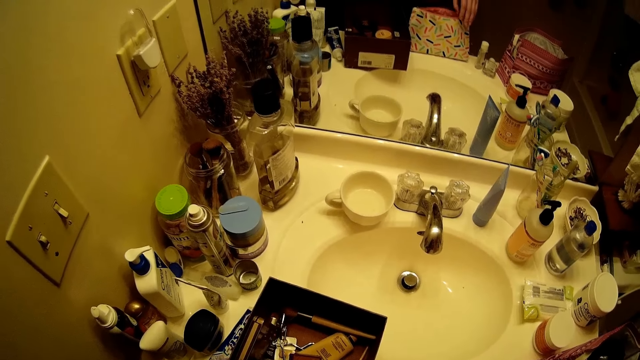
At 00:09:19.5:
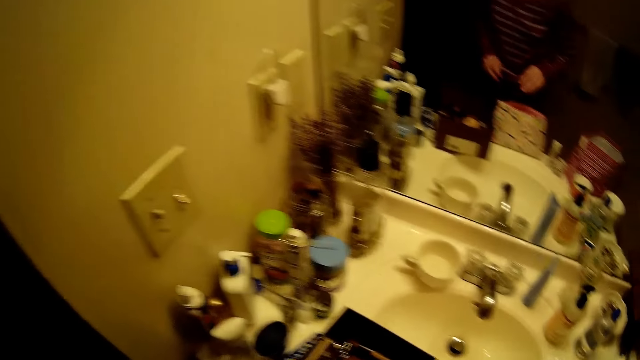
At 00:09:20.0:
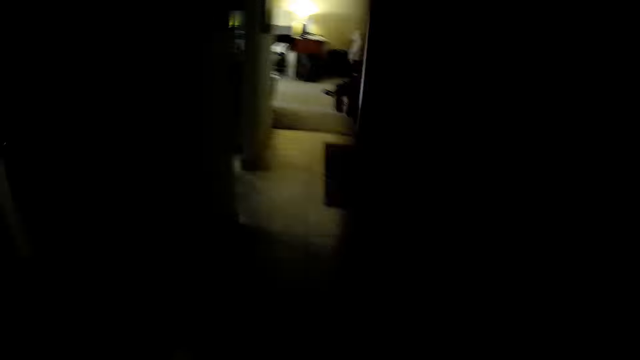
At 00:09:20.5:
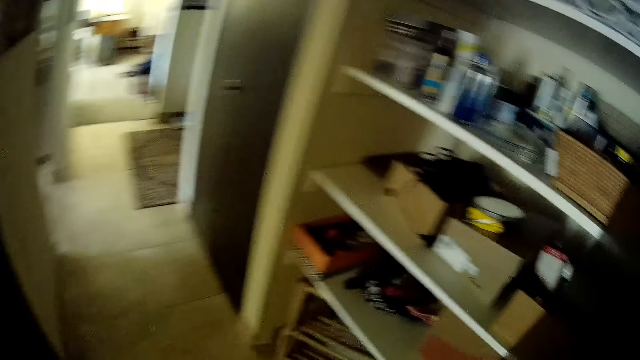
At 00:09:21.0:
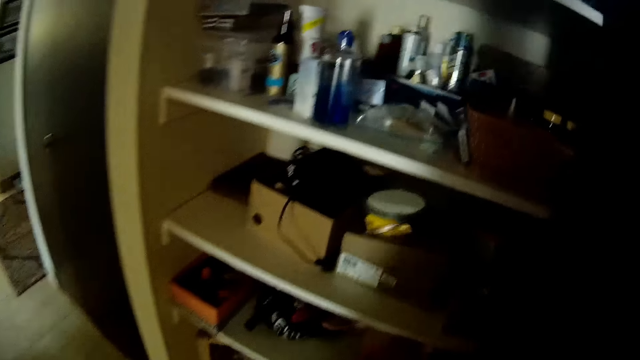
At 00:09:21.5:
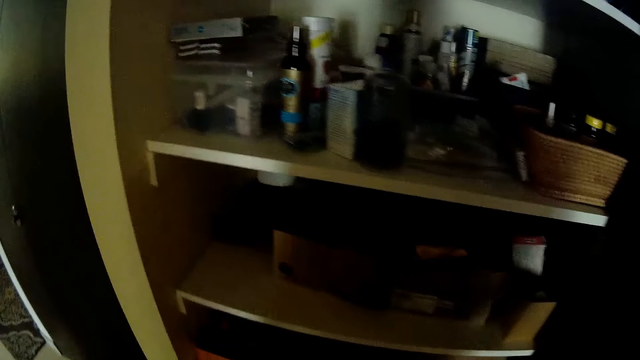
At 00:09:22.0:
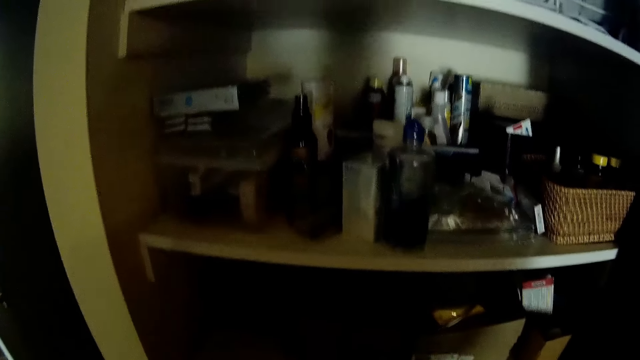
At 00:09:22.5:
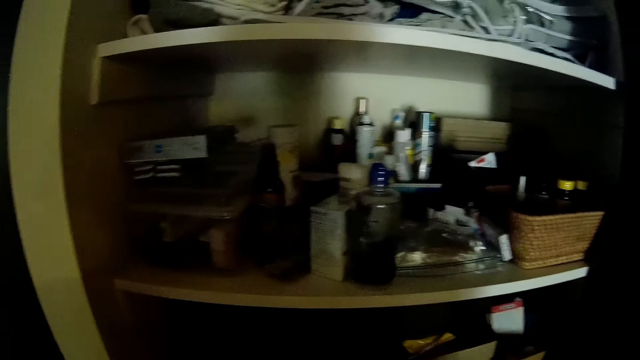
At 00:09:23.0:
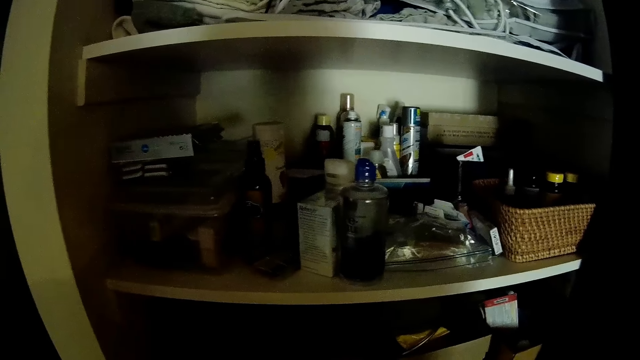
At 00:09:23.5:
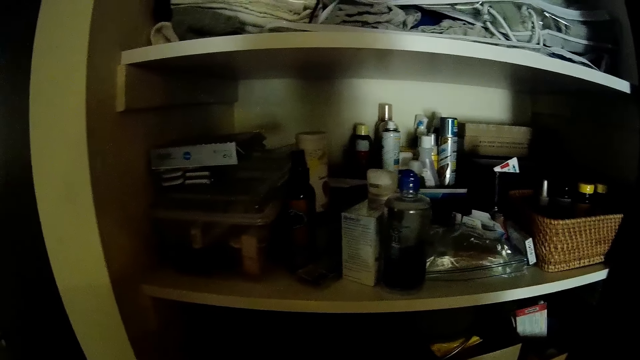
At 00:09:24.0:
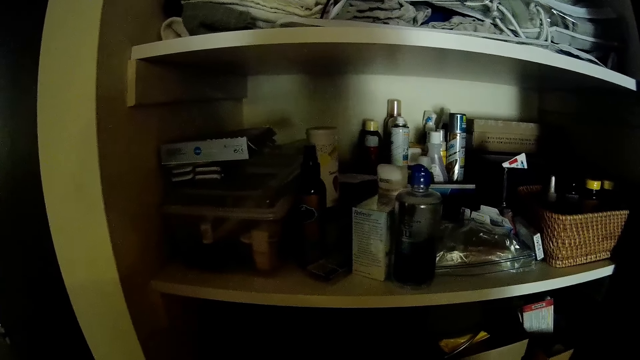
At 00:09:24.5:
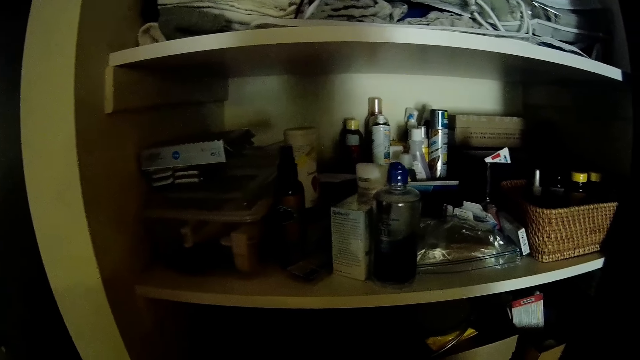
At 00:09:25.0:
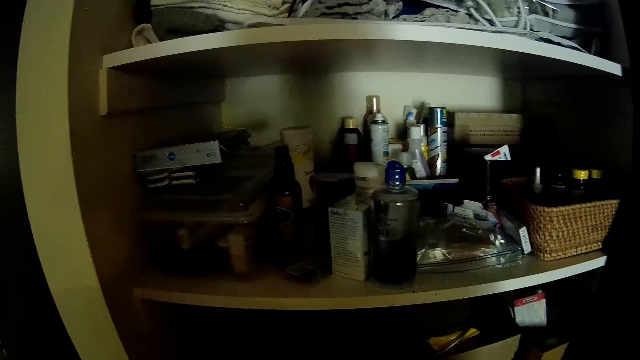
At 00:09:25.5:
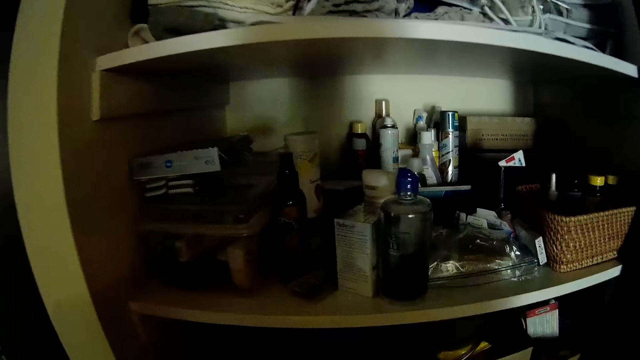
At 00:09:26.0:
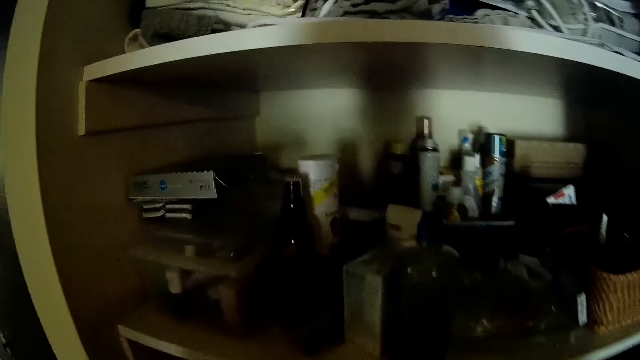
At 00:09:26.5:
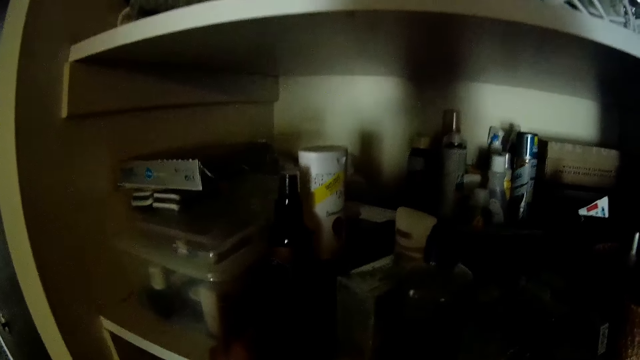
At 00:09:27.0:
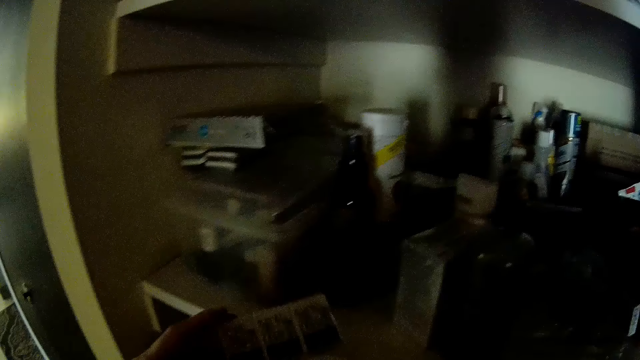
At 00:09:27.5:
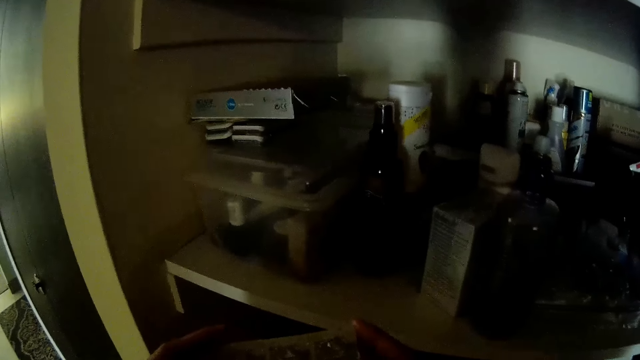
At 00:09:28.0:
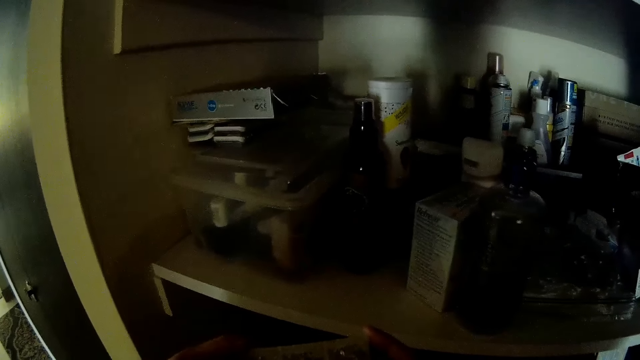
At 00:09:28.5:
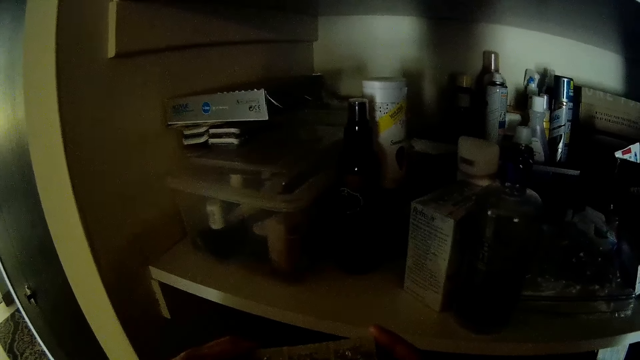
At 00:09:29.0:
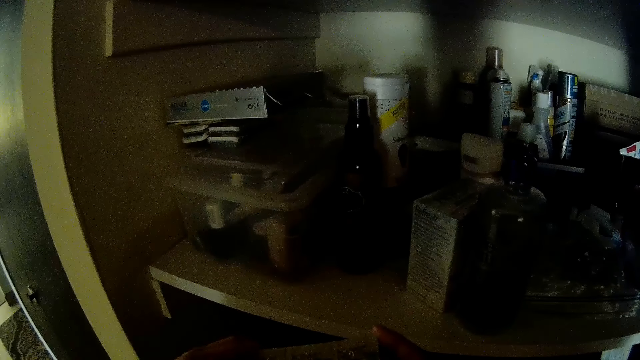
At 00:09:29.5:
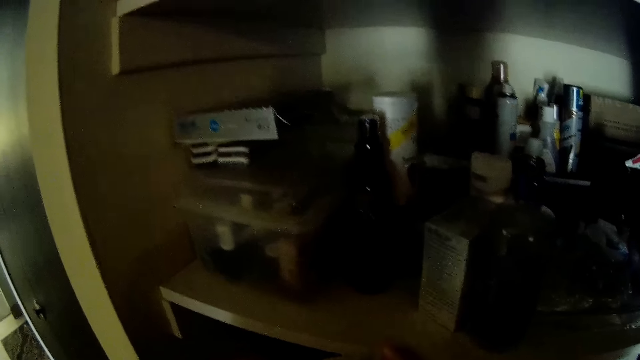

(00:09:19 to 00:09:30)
The camera wearer moves towards a shelf or cupboard. She turns around the room. She stares at the cupboard. She picks up a pack of batteries or paper from the shelf with her left hand. She looks at the pack of batteries in her hands. She holds the paper with both hands.

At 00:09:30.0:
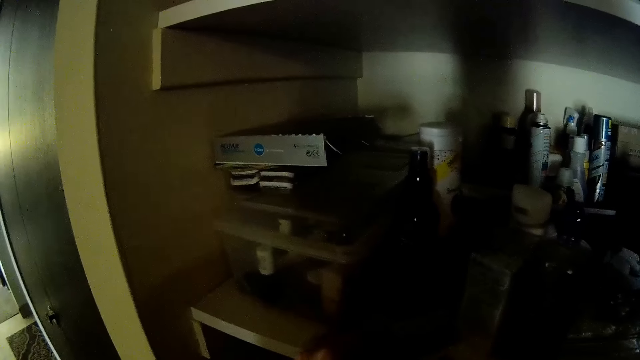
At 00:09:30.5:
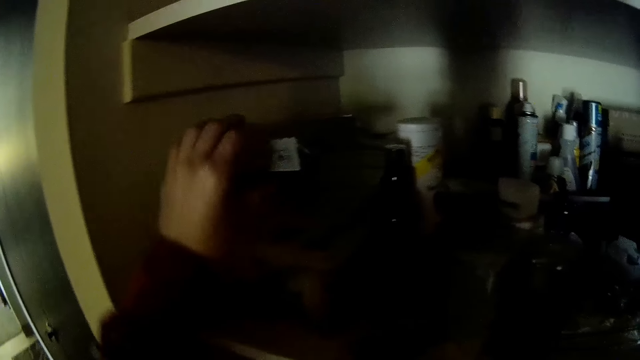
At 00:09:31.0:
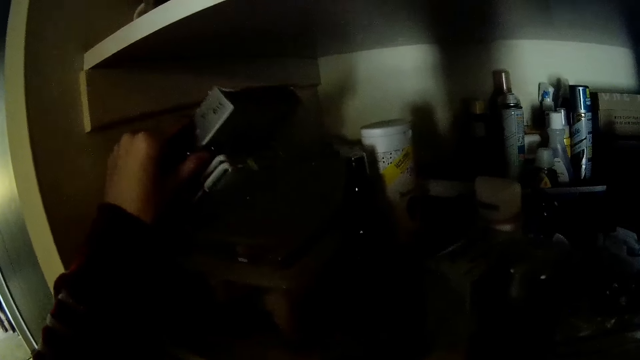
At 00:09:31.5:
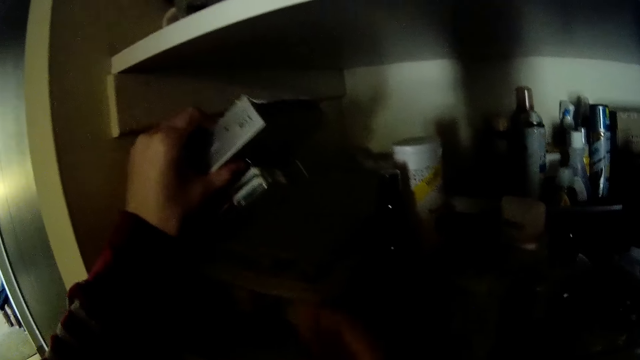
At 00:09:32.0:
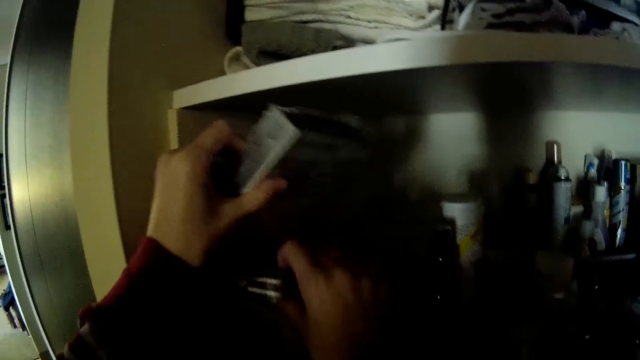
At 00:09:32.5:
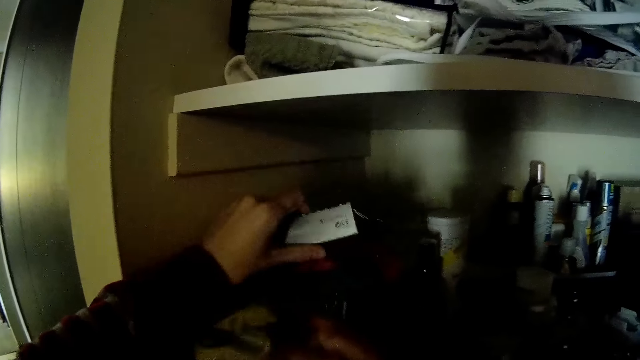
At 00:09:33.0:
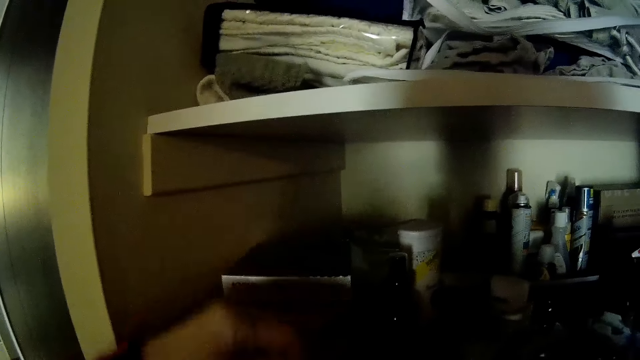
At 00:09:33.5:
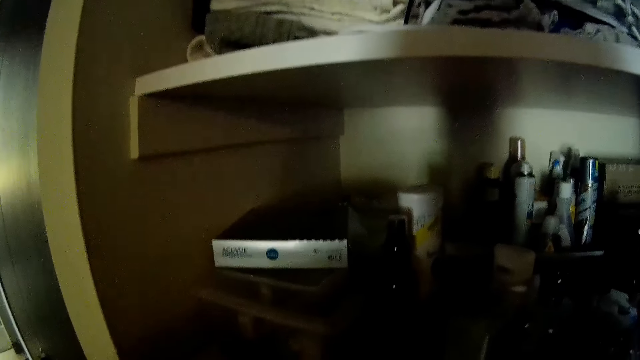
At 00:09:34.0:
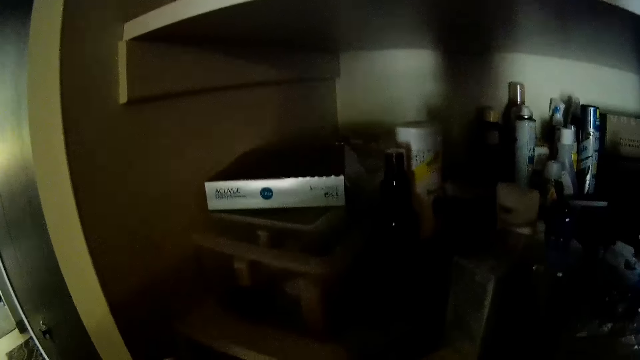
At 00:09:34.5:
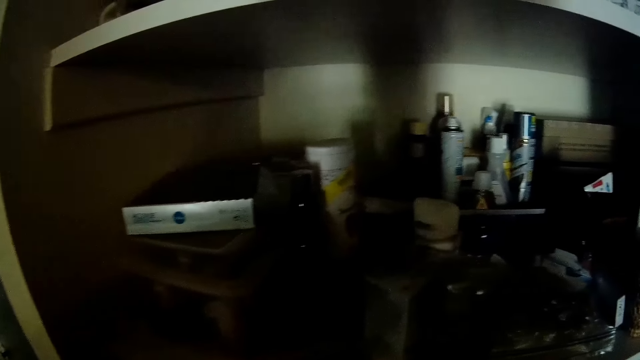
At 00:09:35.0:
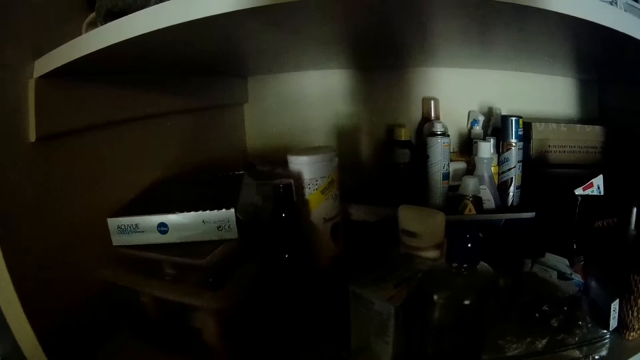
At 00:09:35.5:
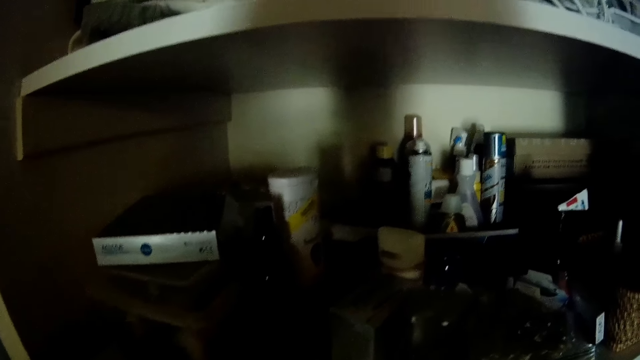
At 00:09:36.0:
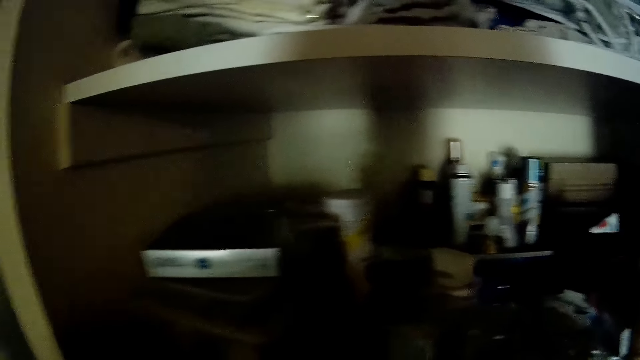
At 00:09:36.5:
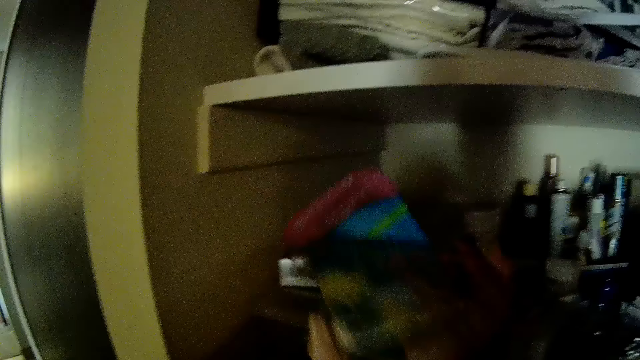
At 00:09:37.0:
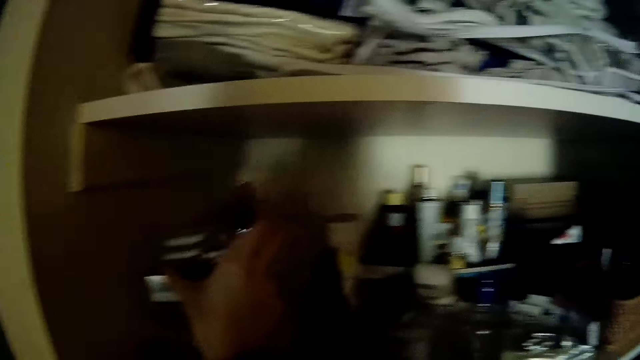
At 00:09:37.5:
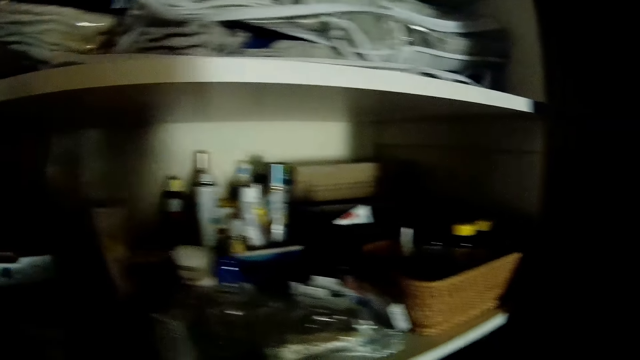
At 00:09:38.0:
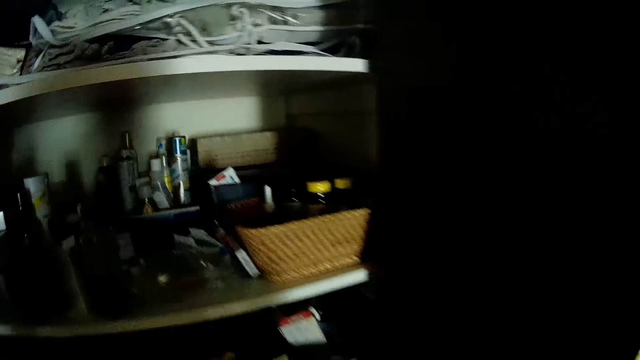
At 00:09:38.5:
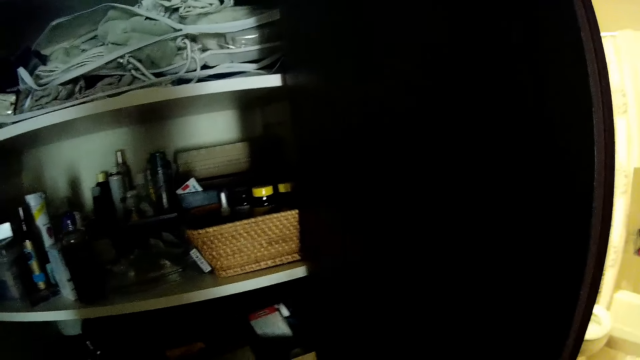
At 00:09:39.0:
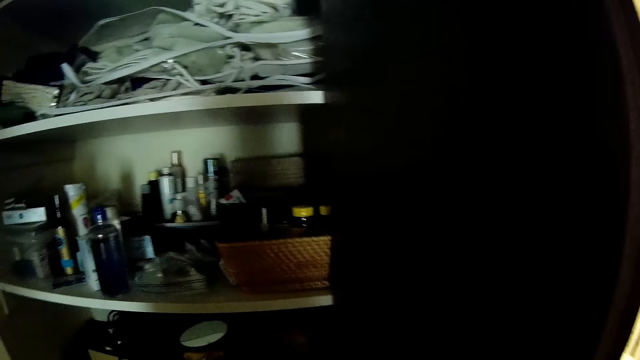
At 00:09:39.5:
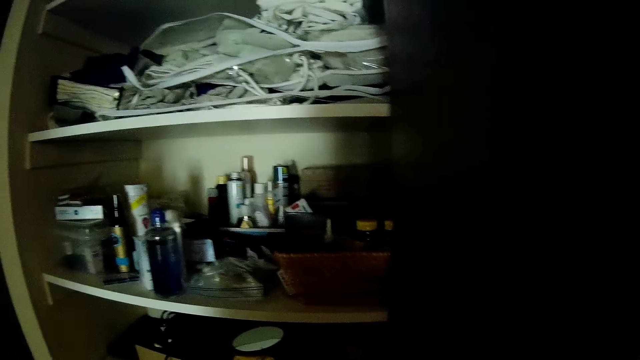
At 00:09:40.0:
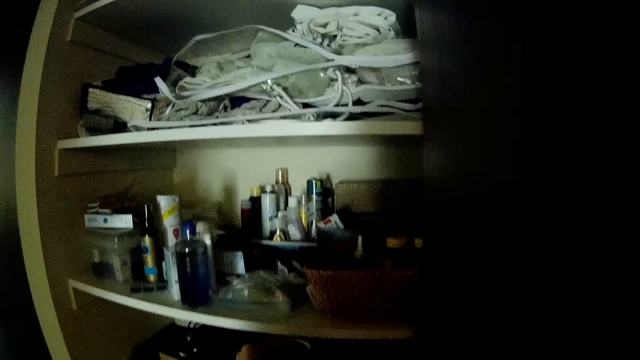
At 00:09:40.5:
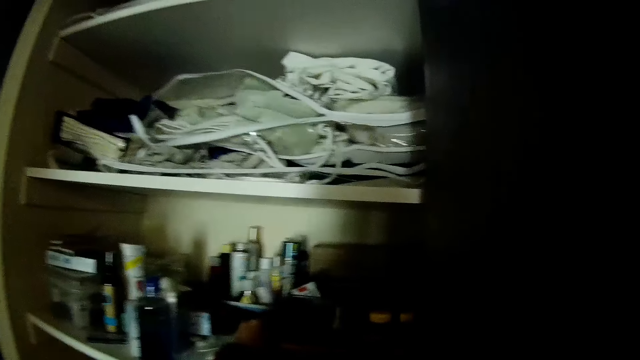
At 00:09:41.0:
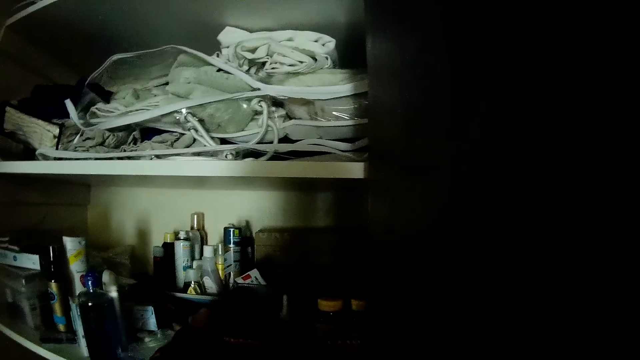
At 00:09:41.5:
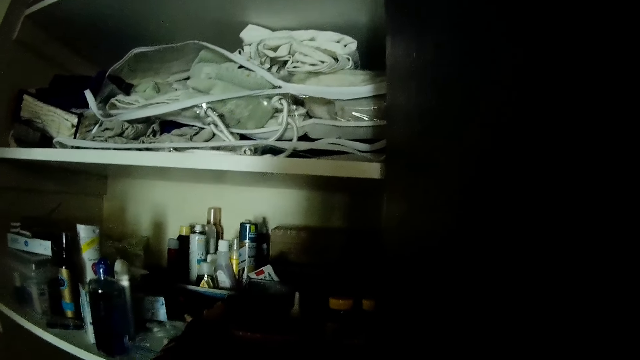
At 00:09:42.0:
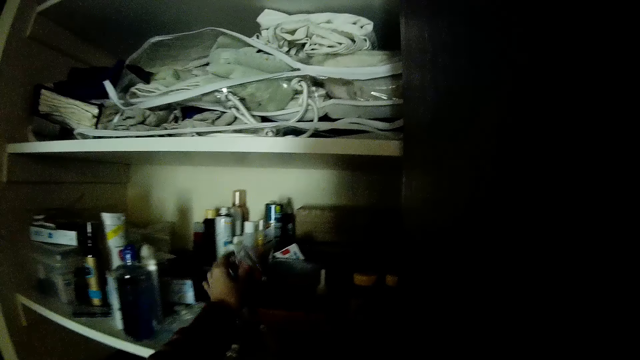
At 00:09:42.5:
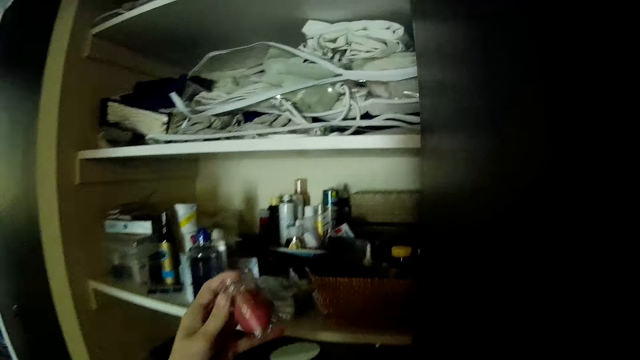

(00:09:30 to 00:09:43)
The camera wearer lifts up a carton with her left hand. She holds something with her left hand. She removes a pack of air freshener from the shelf with her right hand. She drops the carton on the shelf with her left hand. She holds something with both hands. She drops the pack of air freshener on the shelf with her right hand. She picks up a bottle of ornament from the shelf with her right hand.
